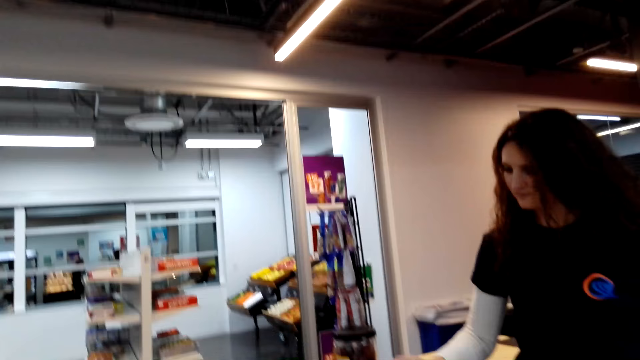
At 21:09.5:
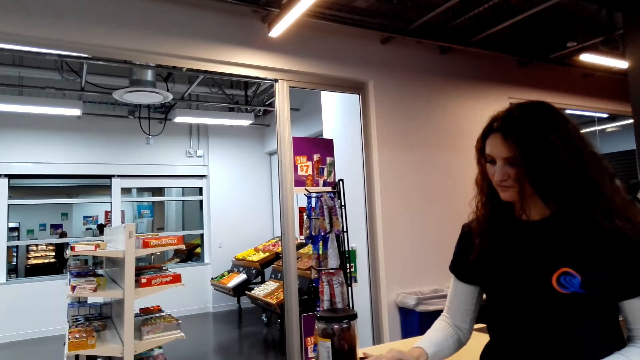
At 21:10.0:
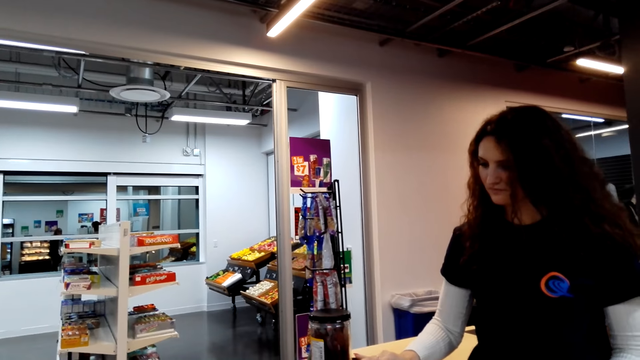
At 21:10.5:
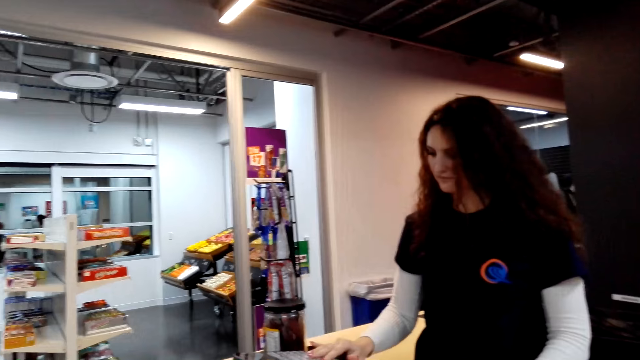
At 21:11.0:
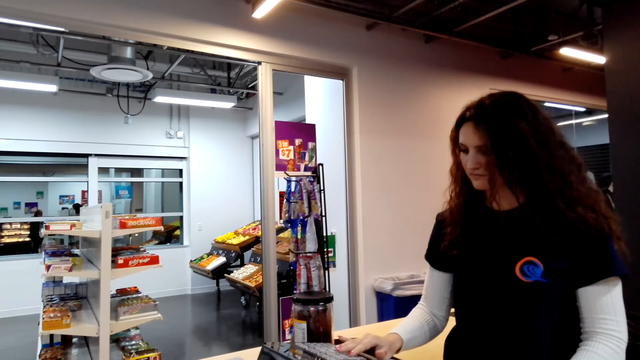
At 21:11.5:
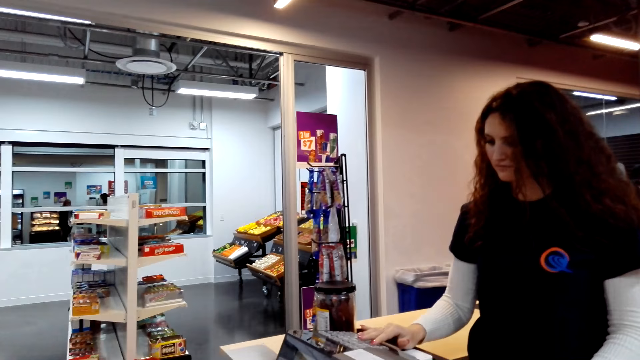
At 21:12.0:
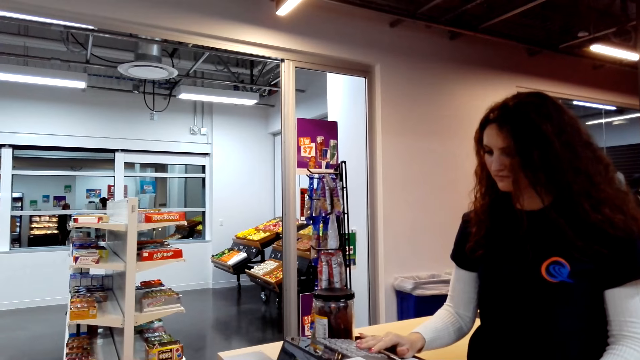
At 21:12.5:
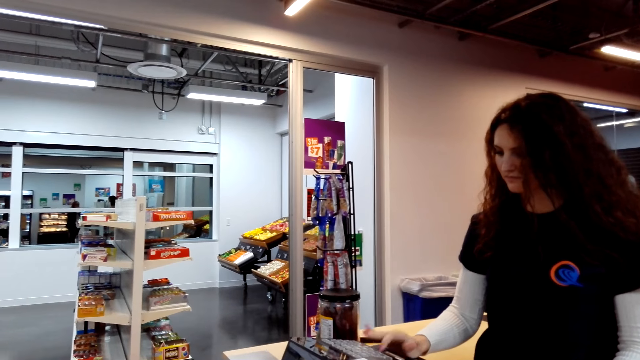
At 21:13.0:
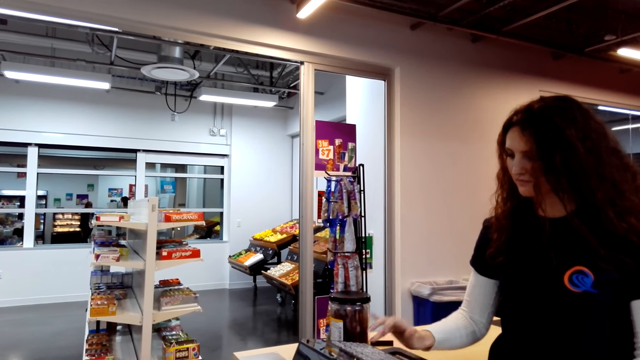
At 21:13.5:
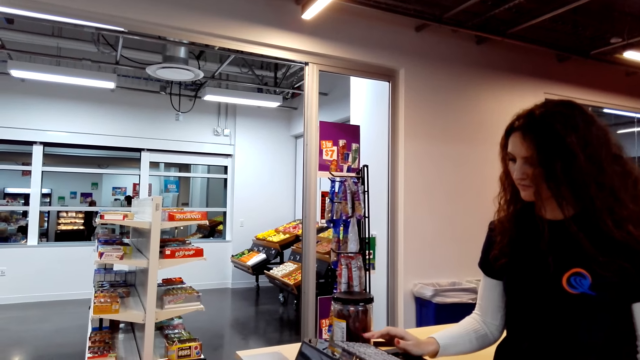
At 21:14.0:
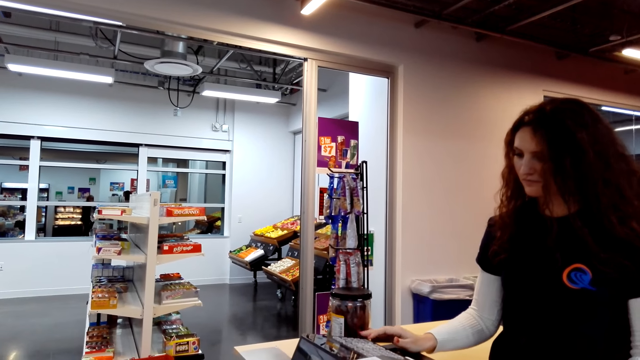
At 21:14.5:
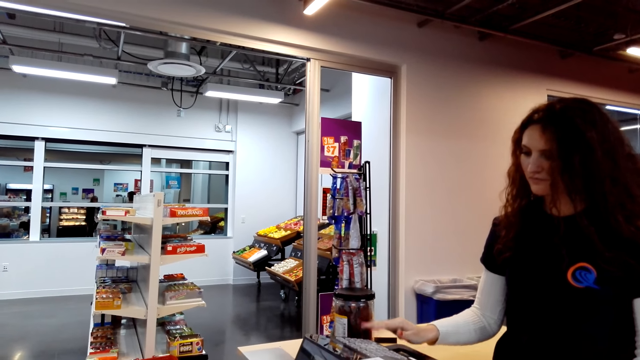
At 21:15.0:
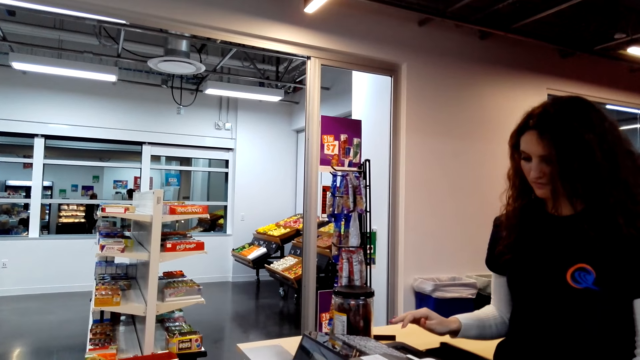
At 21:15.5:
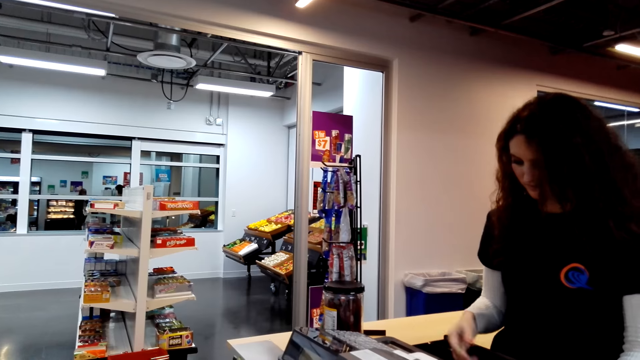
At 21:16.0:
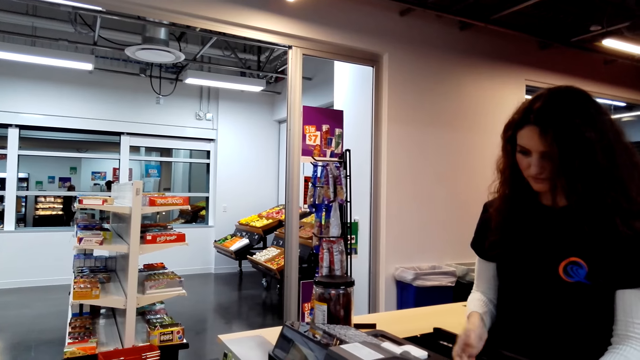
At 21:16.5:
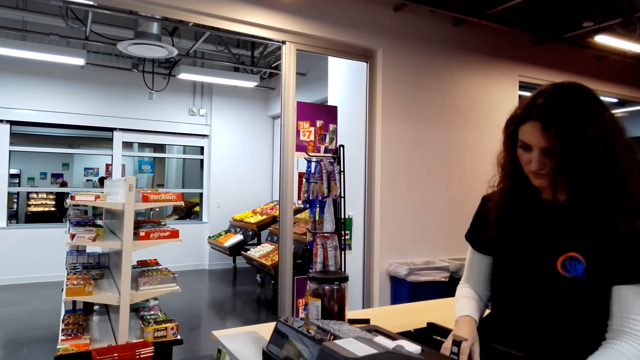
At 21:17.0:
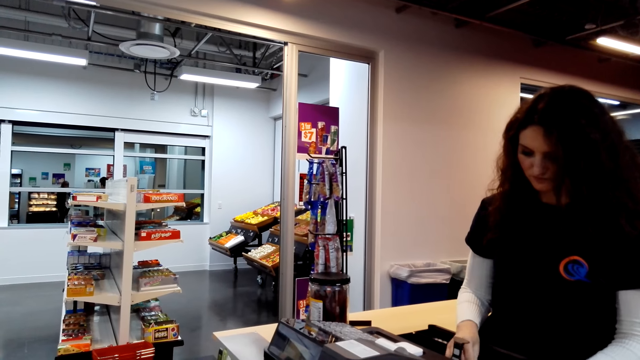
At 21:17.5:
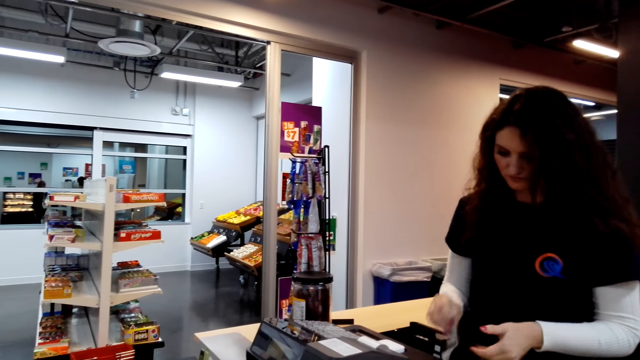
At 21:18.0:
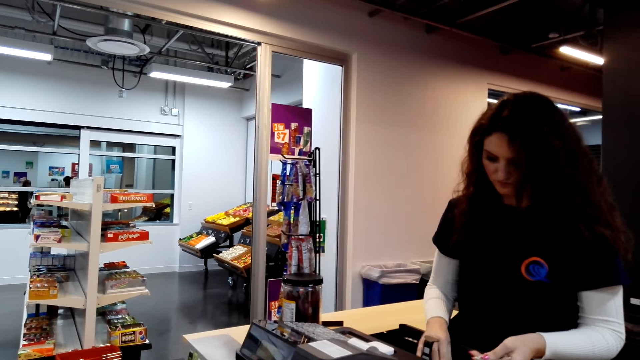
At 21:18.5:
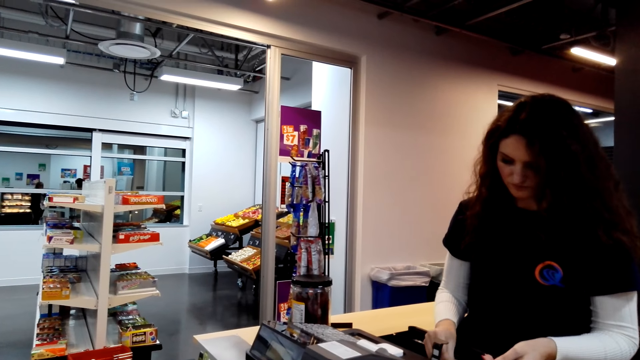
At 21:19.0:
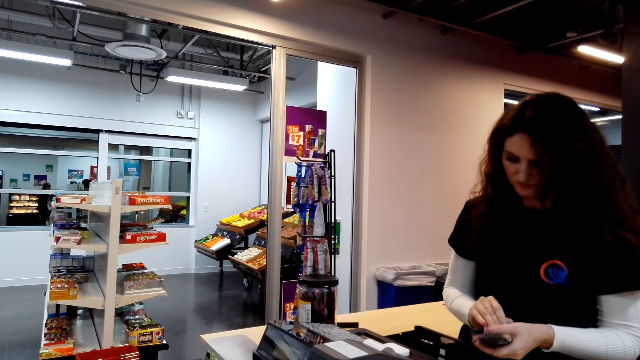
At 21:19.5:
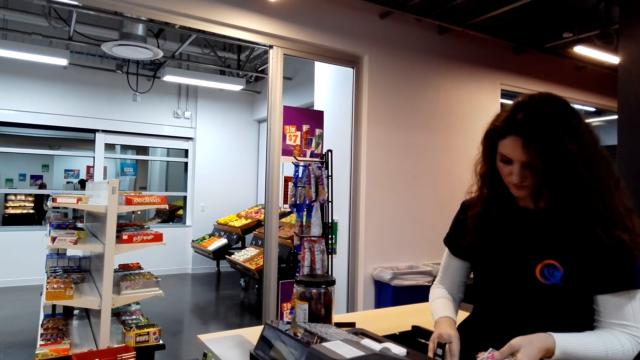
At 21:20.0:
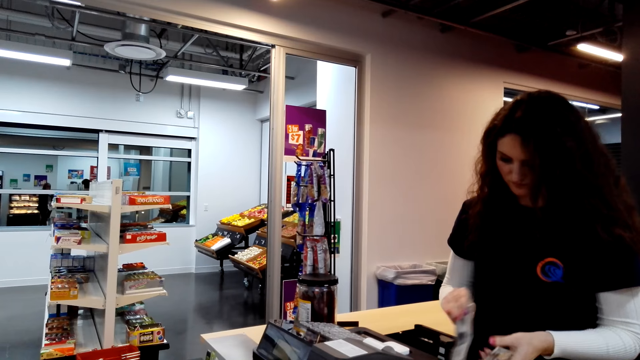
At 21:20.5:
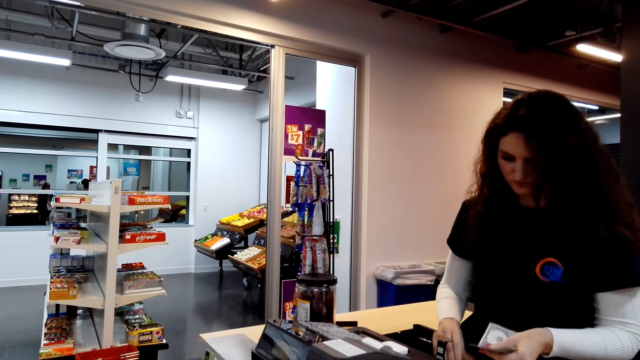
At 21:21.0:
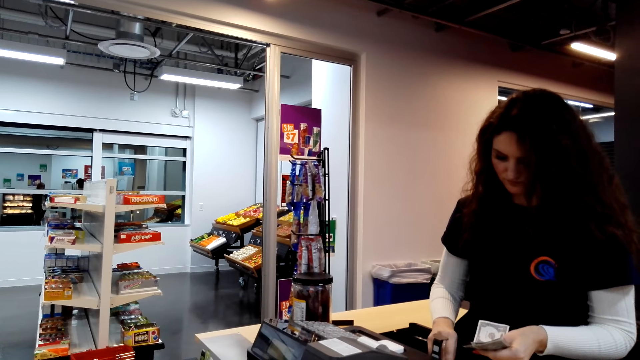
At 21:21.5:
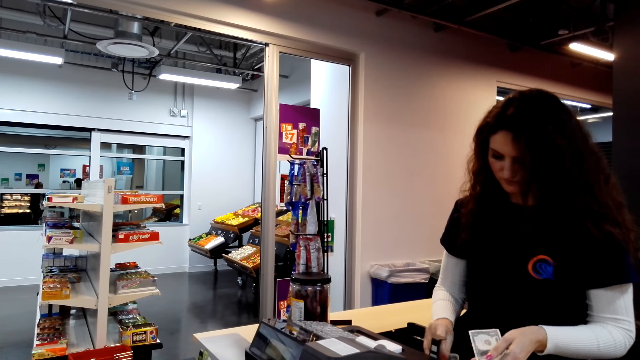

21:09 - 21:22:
The woman operates the cash register. She types using the computer. She opens the cash register, lifts the cash register clip holder, and picks up money from the cash register.

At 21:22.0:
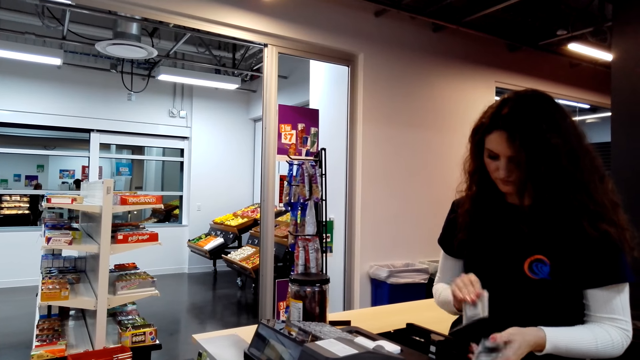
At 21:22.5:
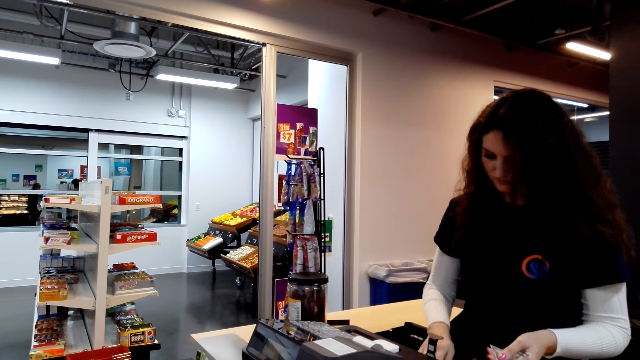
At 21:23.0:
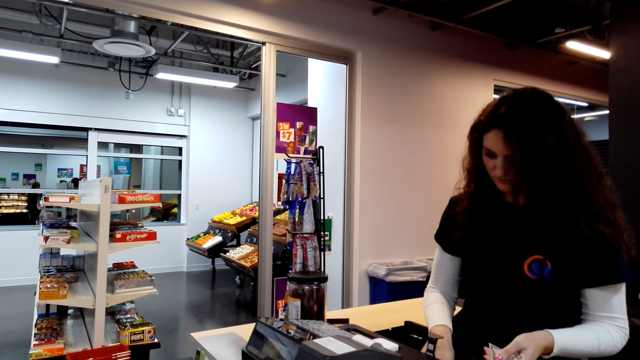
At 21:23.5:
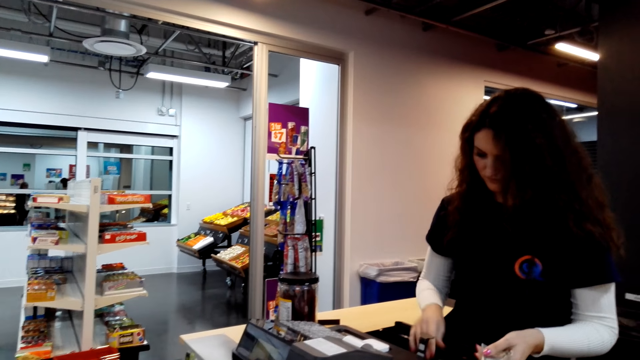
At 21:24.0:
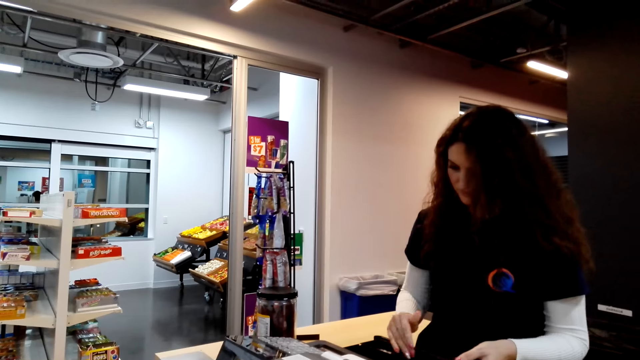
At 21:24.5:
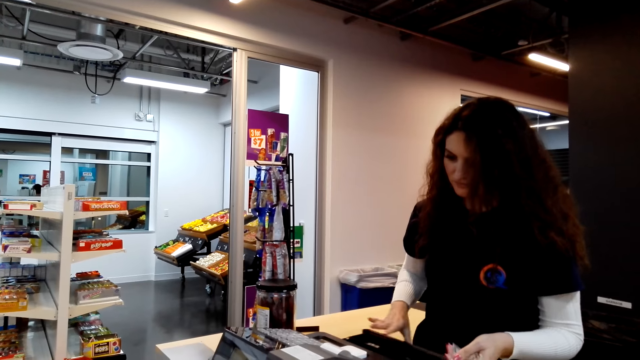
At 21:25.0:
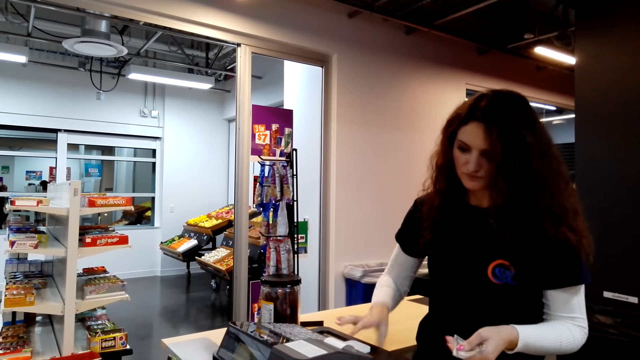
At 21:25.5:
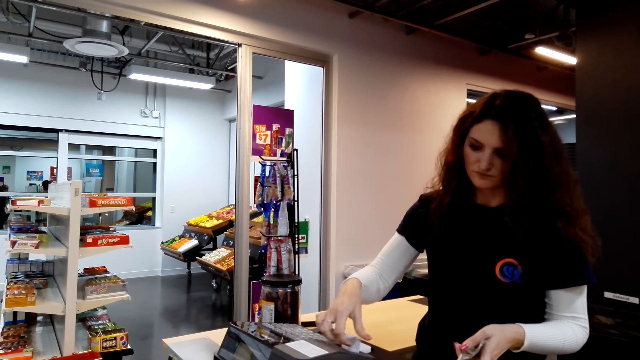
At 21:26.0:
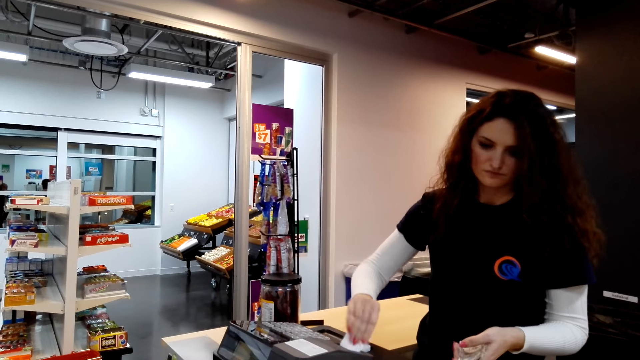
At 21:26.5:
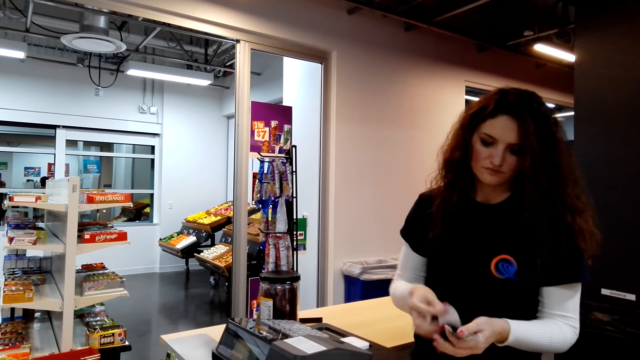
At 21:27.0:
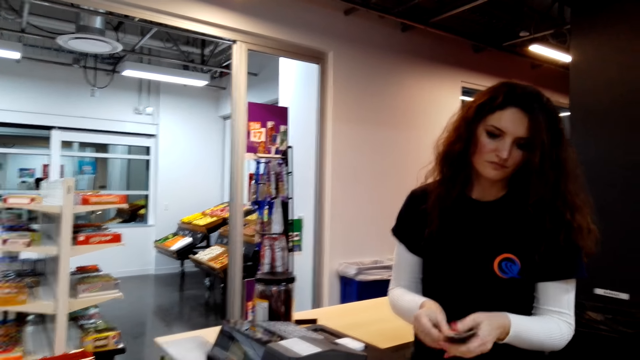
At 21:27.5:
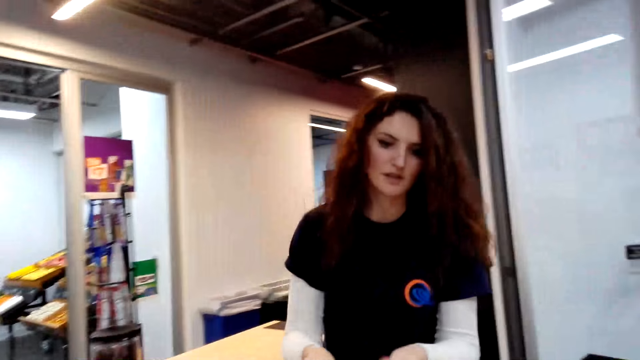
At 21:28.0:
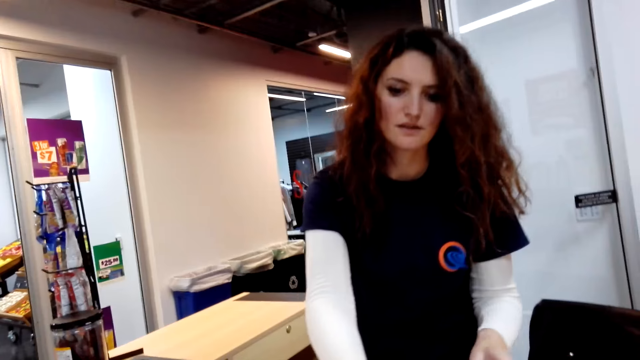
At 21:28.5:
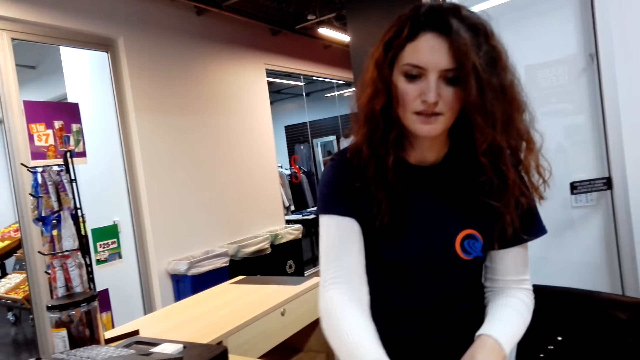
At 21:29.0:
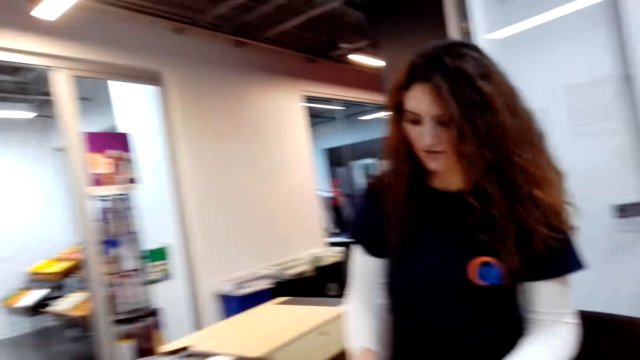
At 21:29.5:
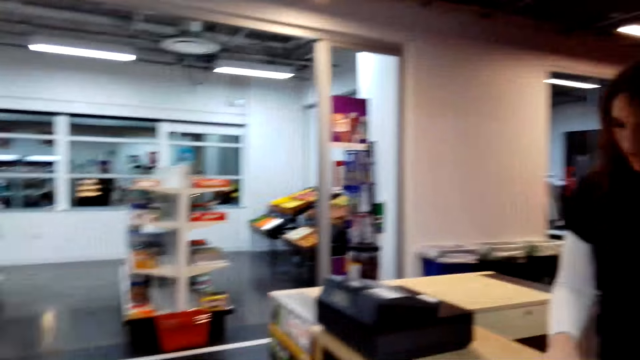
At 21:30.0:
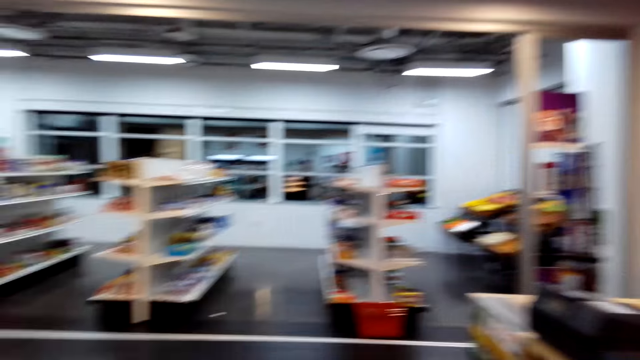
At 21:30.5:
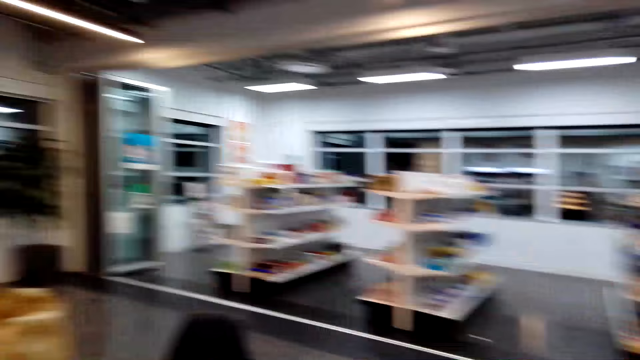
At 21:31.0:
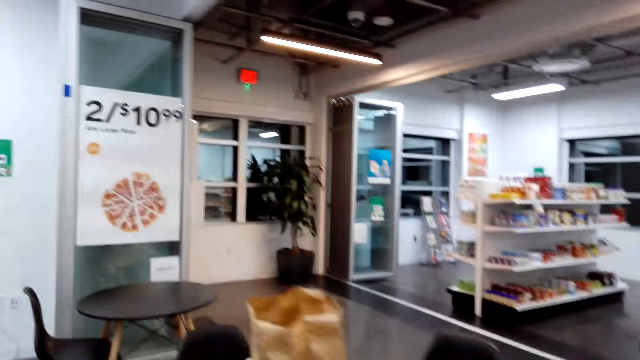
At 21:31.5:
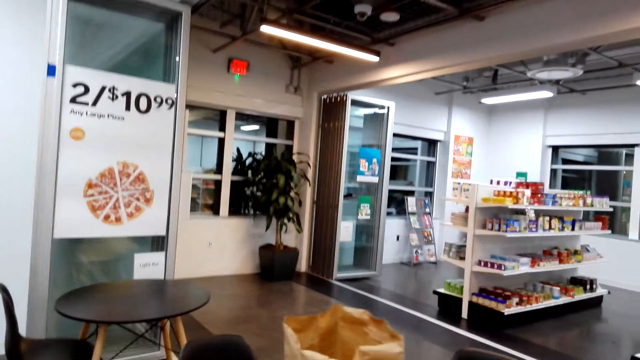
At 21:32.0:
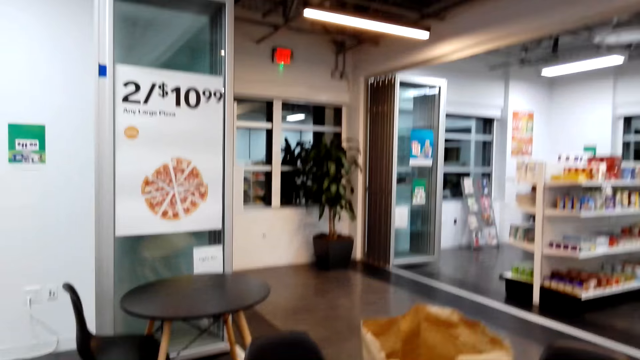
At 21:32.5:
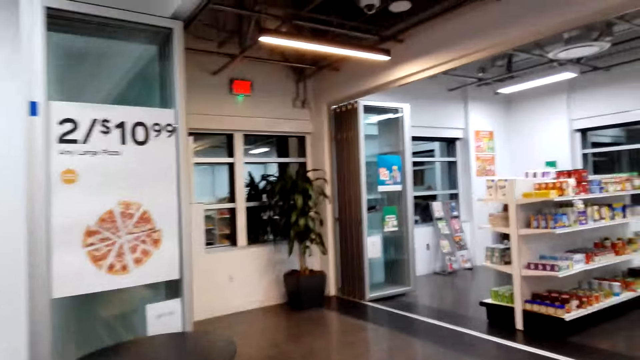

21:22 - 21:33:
The woman drops the cash register clip holder, closes the cash register, and tears a receipt. She talks to the camera wearer. The camera wearer walks around the shop.
